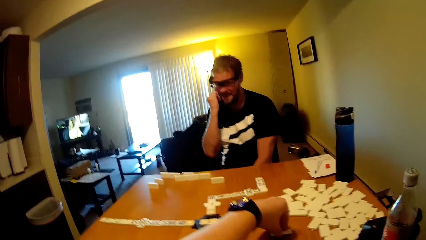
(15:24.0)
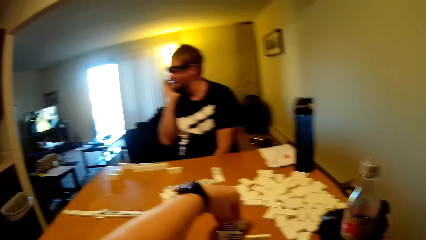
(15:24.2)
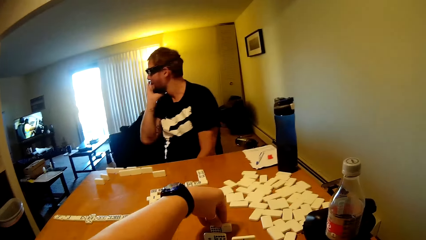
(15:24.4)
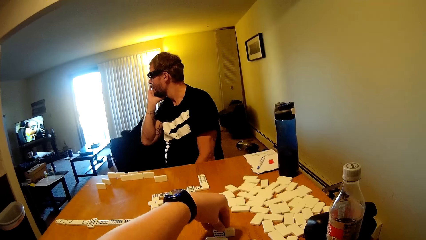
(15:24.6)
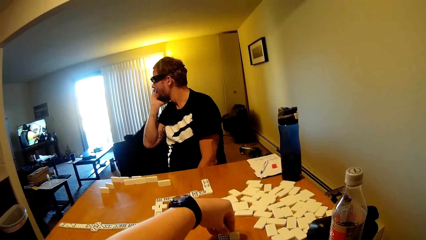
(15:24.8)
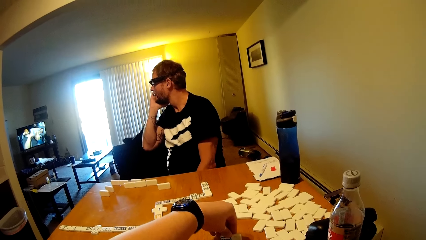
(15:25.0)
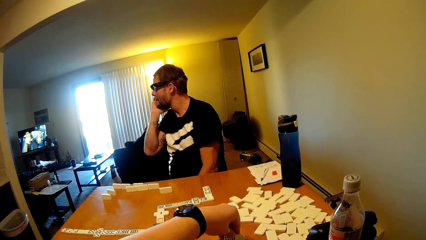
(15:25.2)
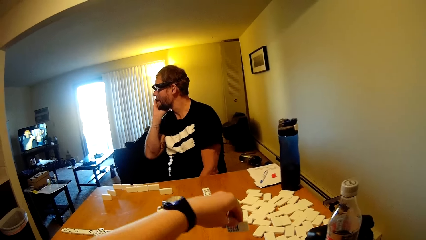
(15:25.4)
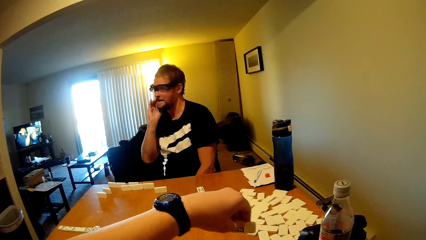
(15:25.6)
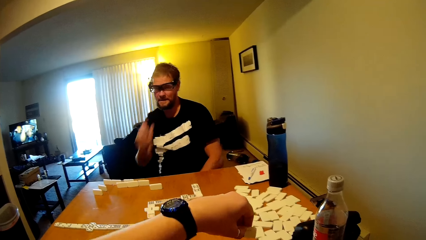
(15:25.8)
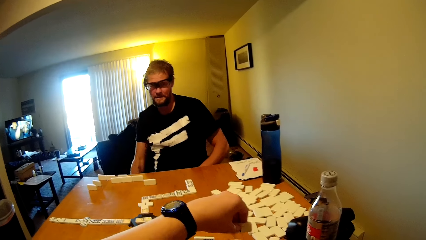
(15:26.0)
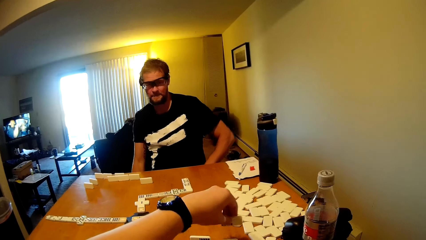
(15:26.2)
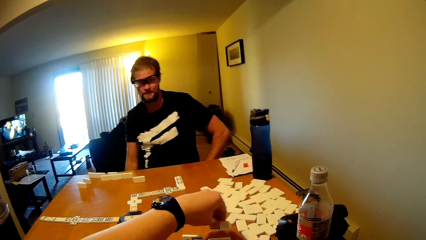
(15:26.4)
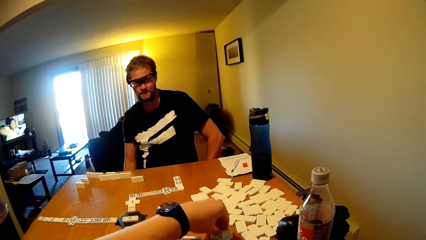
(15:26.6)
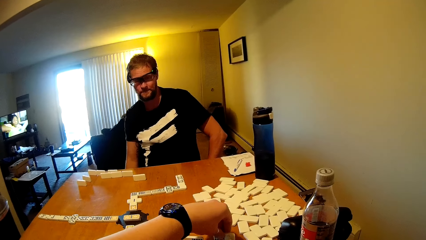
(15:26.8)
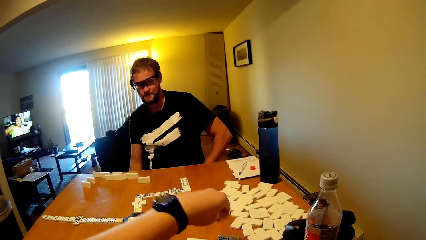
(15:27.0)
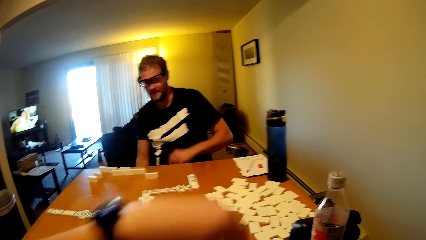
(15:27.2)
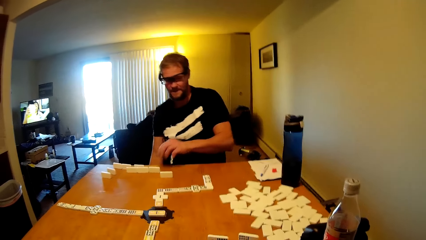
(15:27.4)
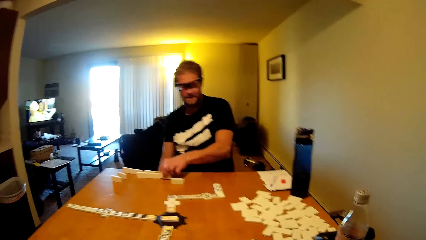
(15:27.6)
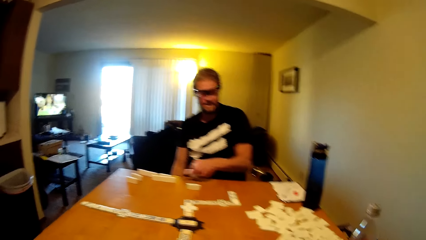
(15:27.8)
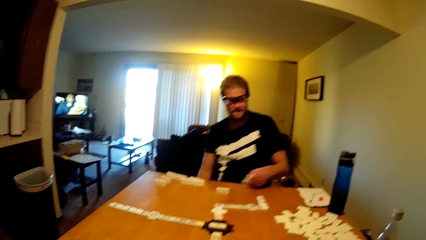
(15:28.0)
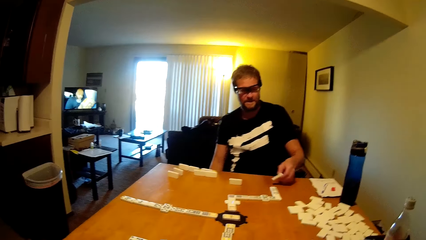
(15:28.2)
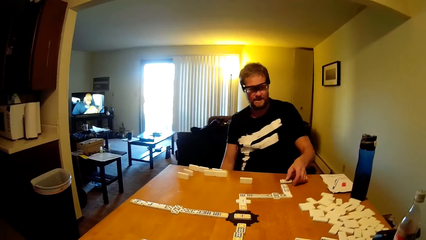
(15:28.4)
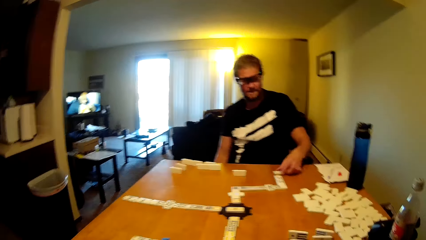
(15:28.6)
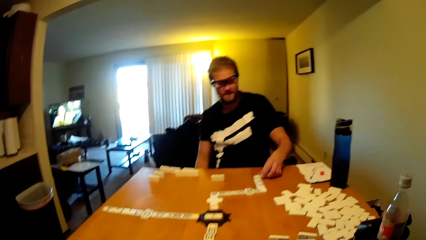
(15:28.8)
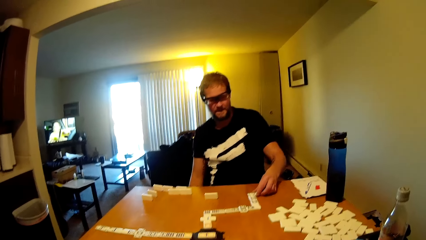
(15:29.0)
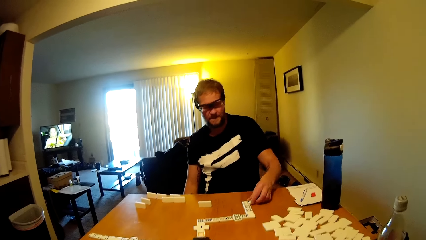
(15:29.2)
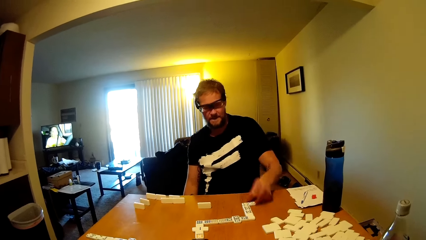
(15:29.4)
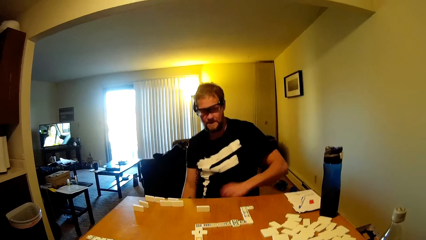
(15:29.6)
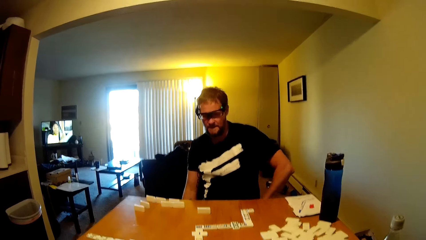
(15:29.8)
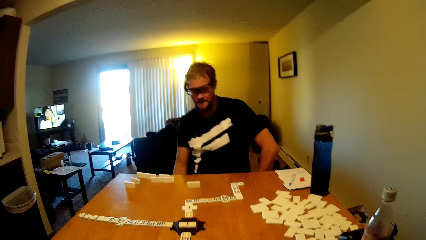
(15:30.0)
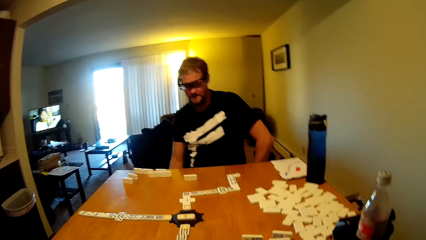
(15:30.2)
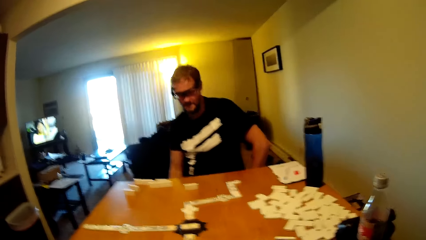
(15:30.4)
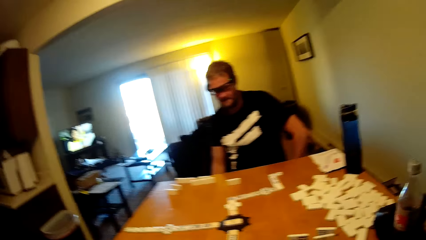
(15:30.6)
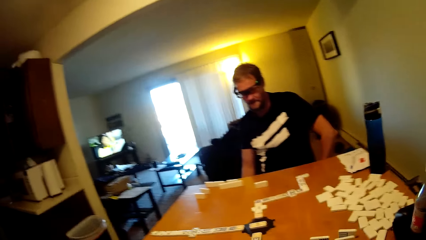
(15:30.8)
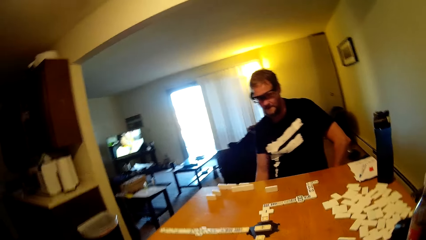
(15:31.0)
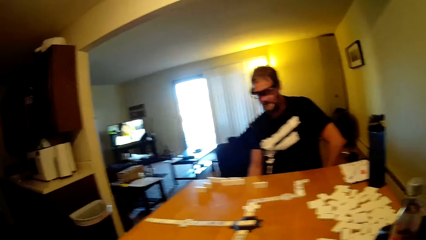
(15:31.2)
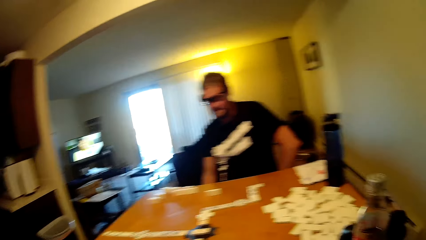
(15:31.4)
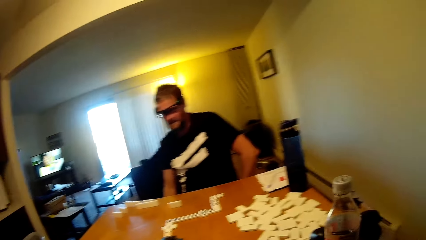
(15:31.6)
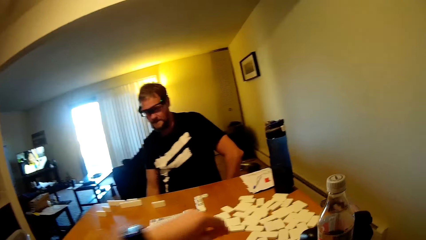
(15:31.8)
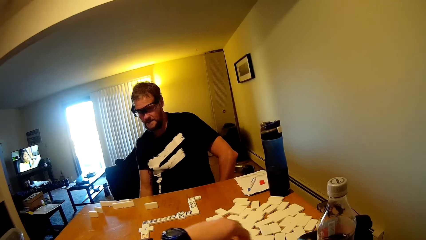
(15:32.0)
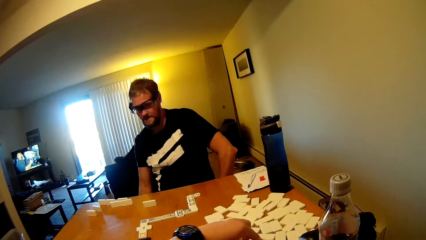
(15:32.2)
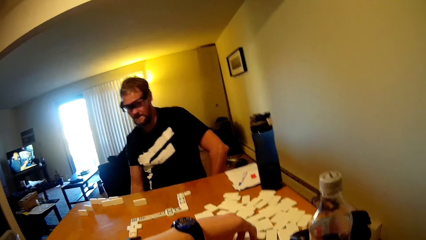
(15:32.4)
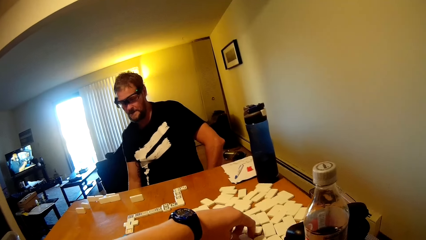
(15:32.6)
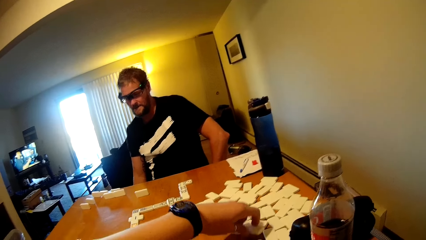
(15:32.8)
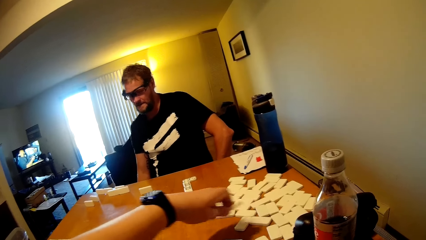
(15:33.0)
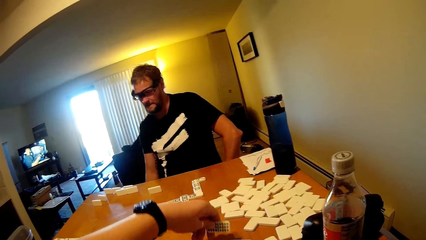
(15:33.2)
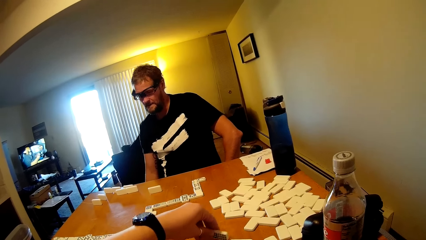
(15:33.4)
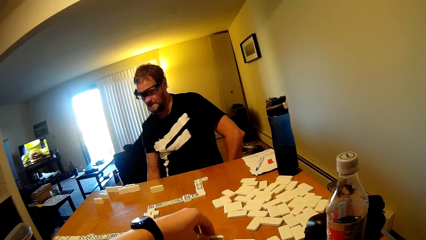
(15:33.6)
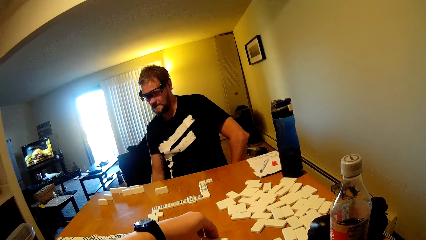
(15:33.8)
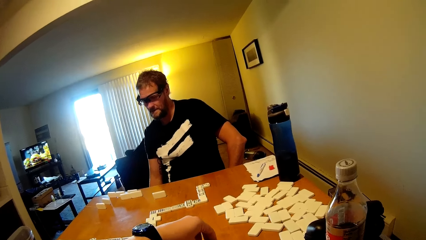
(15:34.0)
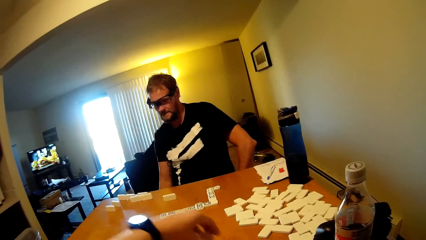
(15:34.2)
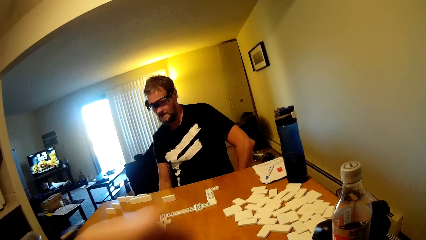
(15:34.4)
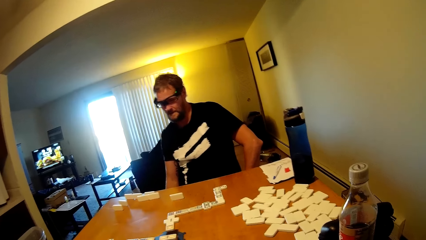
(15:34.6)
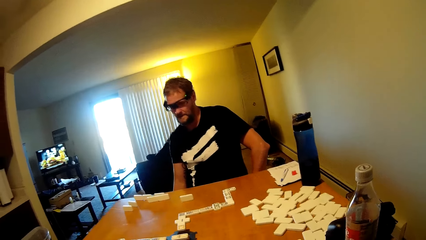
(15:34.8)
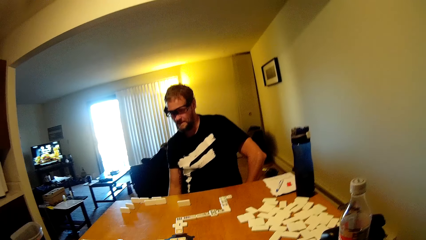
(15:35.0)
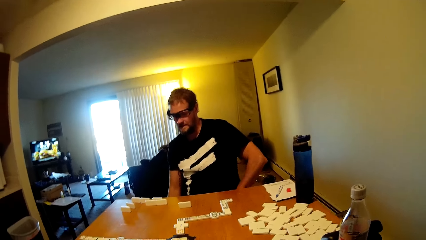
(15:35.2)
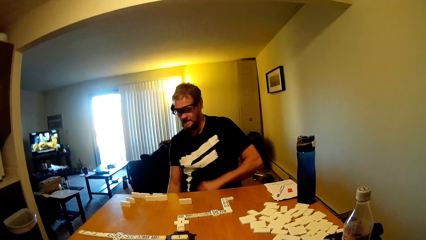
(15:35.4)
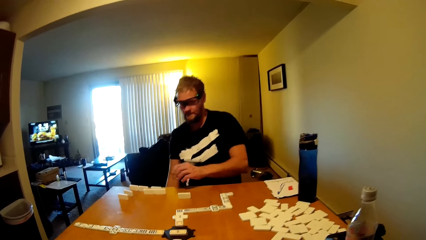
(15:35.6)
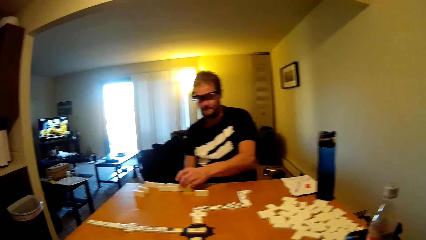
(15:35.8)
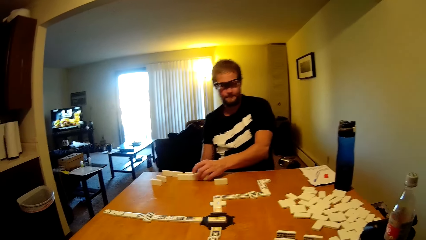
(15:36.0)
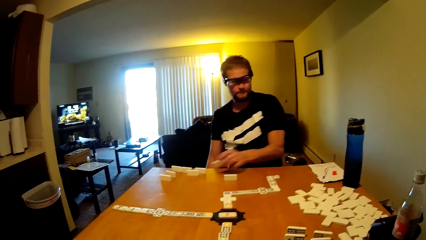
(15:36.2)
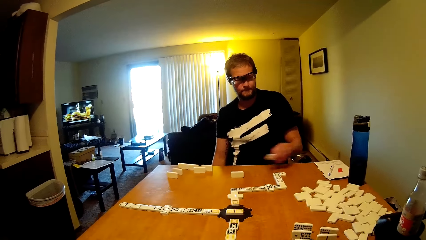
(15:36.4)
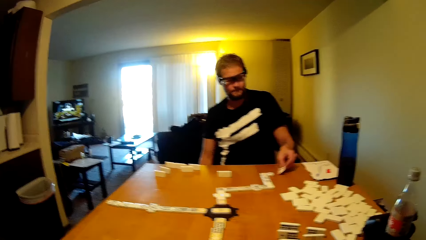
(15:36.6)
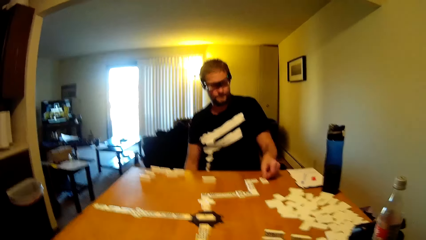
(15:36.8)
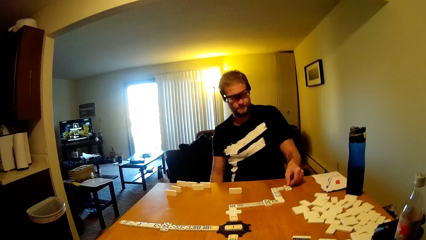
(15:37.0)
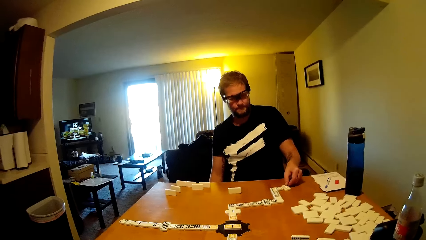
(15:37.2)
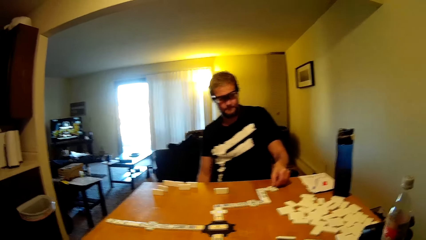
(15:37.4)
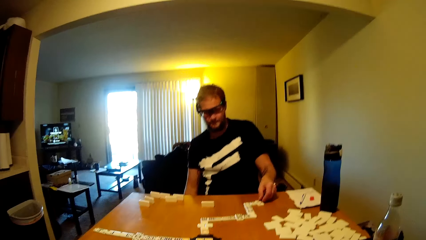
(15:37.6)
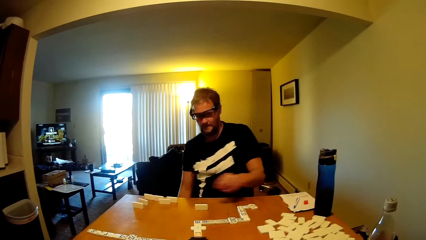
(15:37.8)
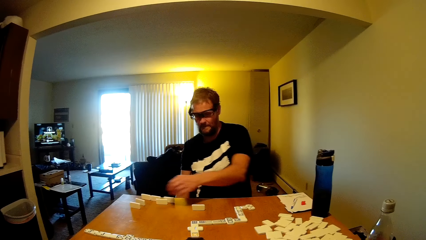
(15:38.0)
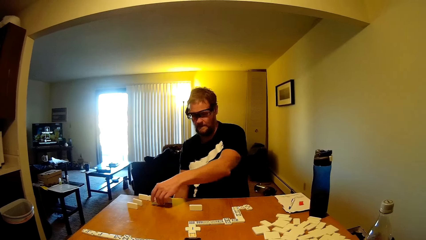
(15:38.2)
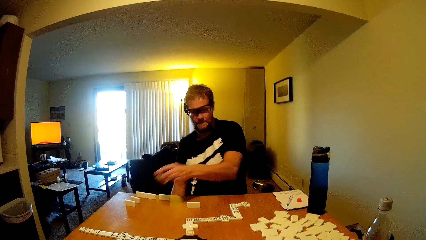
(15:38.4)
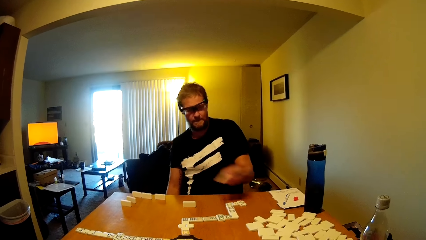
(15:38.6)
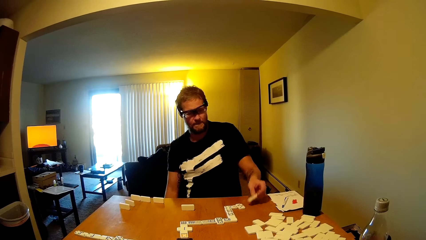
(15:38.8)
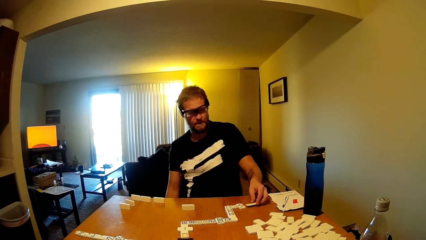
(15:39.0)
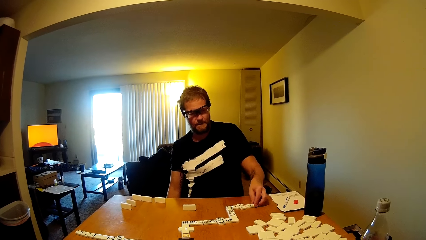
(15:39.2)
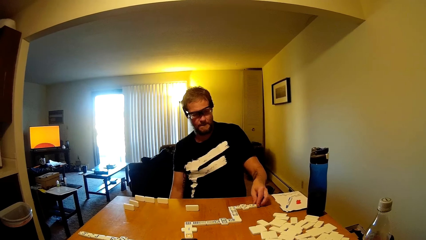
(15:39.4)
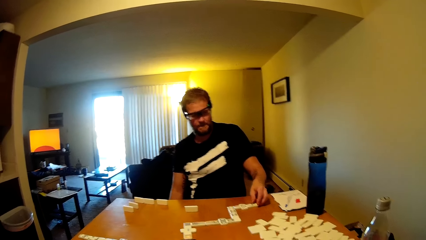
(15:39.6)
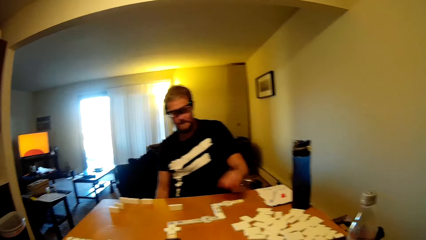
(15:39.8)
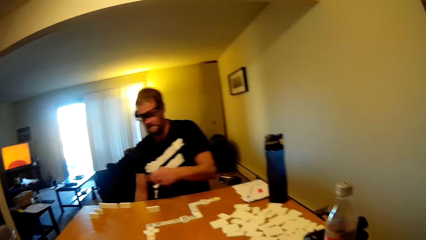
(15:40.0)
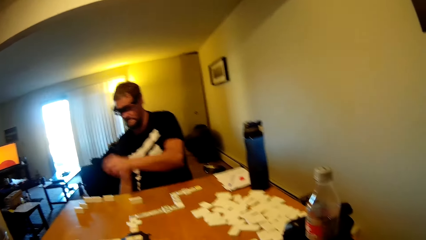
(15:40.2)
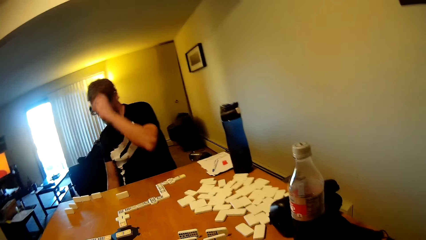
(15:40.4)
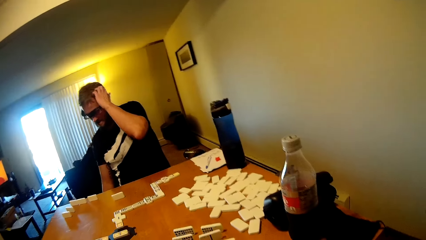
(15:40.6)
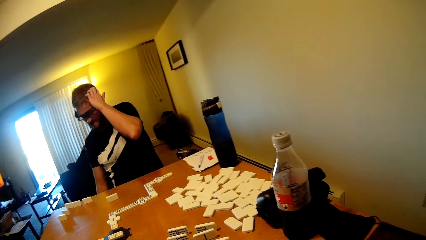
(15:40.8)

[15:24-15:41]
The camera wearer takes the dominoes card. A man looks at the television. The man plays a dominoes game, takes the dominoes card and puts the dominoes card down. The camera wearer takes the dominoes card and puts the dominoes card down. The man takes the dominoes card, puts the dominoes card down, takes the dominoes card and puts the dominoes card down.
